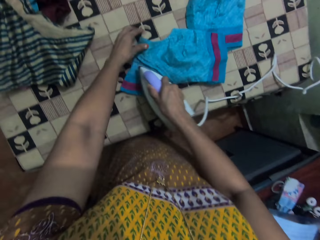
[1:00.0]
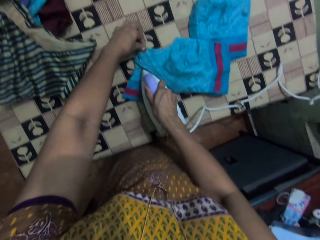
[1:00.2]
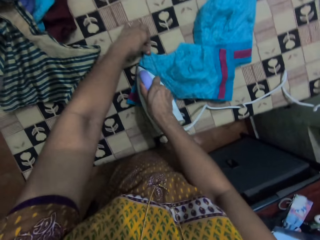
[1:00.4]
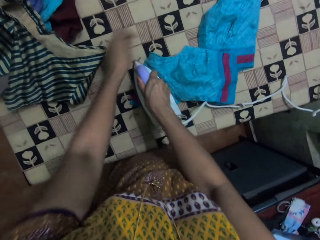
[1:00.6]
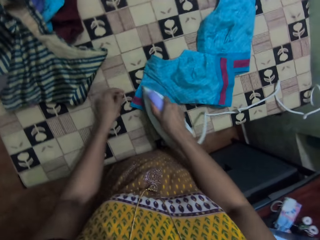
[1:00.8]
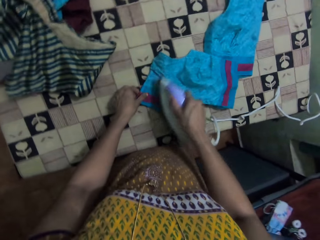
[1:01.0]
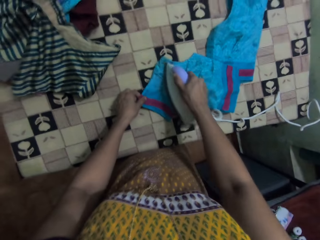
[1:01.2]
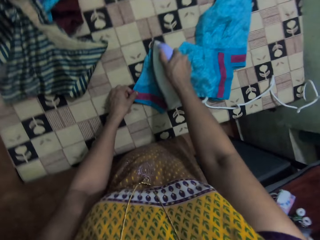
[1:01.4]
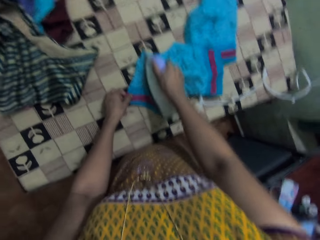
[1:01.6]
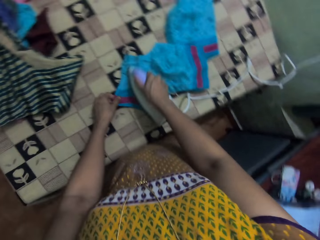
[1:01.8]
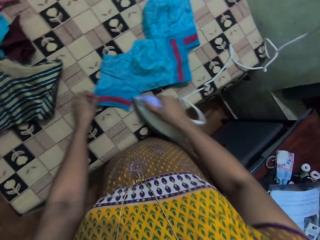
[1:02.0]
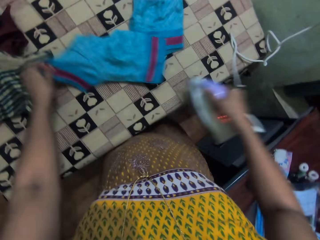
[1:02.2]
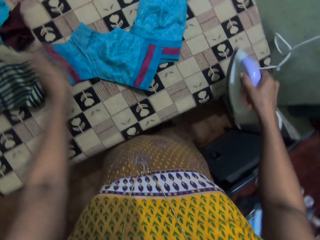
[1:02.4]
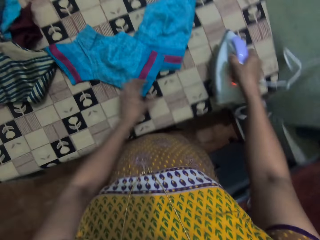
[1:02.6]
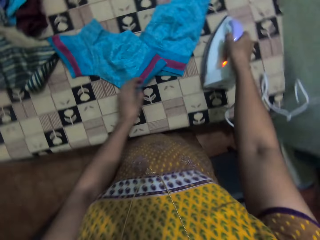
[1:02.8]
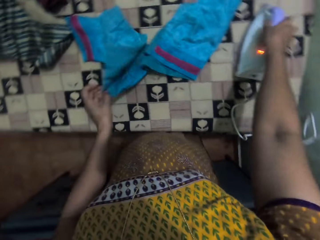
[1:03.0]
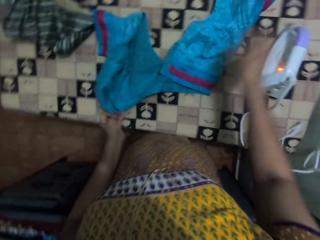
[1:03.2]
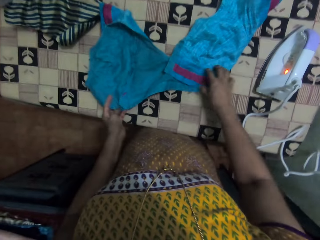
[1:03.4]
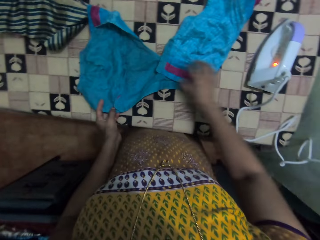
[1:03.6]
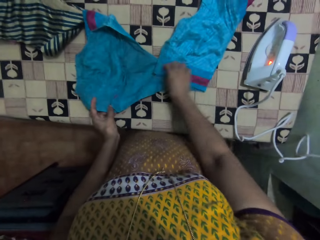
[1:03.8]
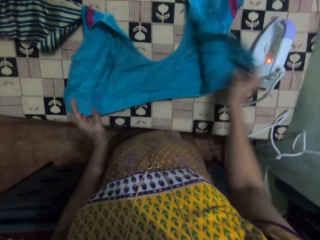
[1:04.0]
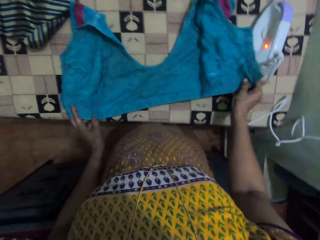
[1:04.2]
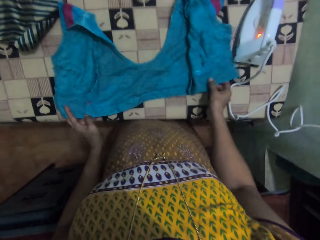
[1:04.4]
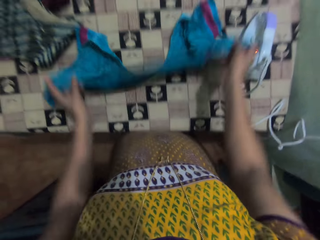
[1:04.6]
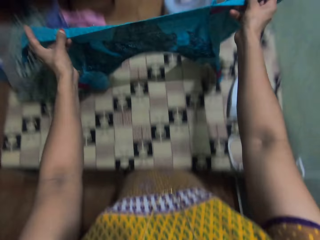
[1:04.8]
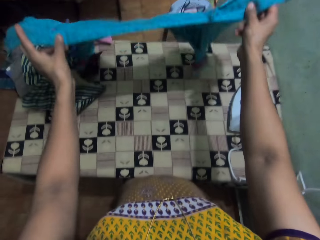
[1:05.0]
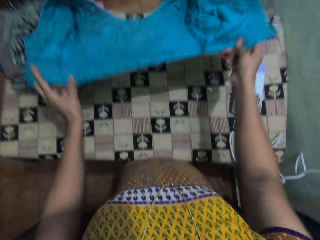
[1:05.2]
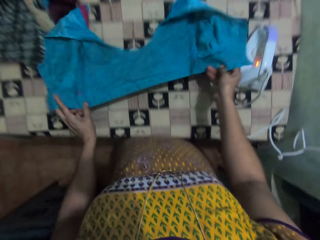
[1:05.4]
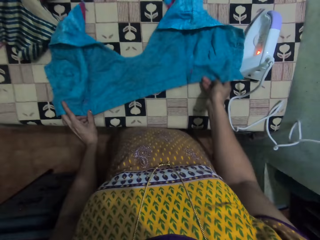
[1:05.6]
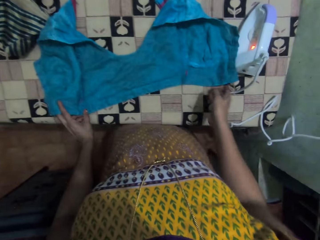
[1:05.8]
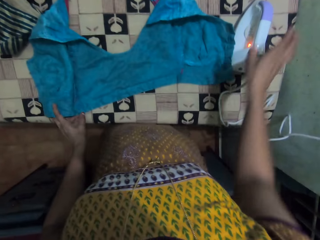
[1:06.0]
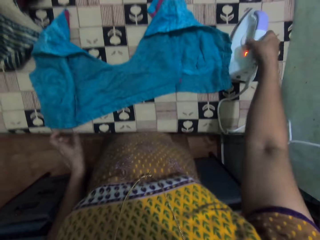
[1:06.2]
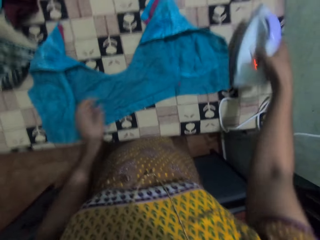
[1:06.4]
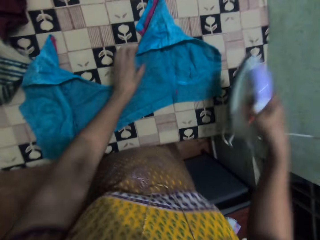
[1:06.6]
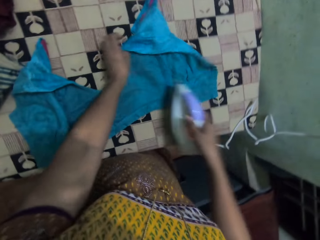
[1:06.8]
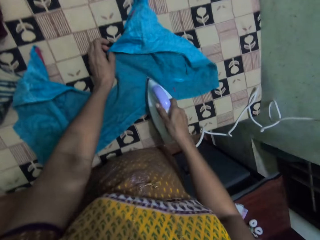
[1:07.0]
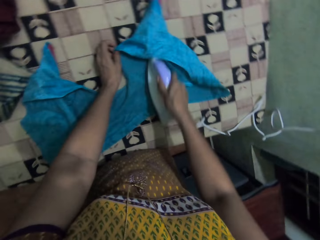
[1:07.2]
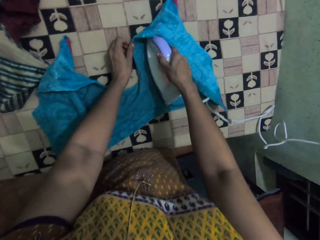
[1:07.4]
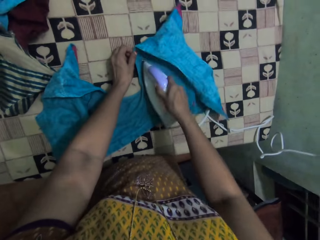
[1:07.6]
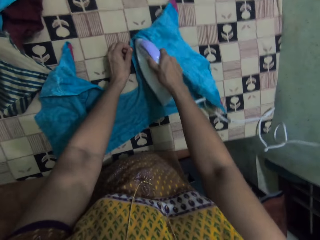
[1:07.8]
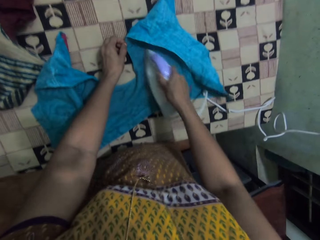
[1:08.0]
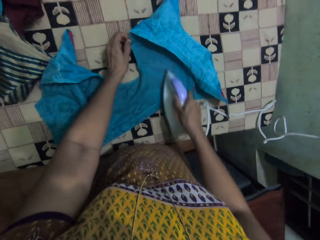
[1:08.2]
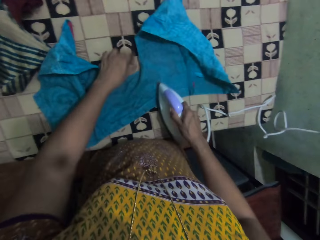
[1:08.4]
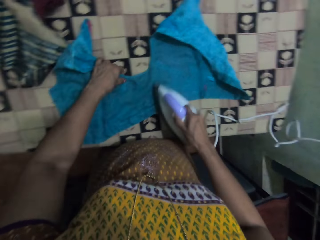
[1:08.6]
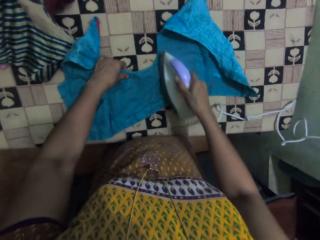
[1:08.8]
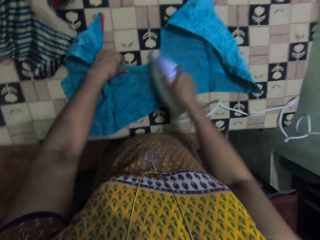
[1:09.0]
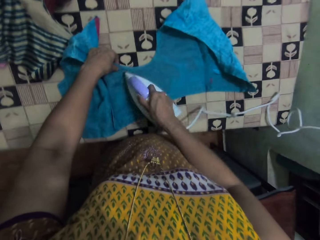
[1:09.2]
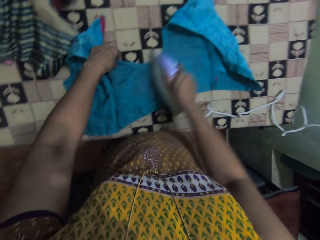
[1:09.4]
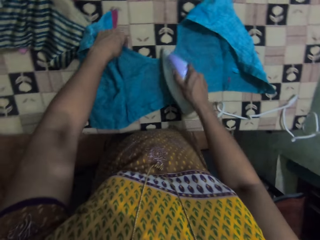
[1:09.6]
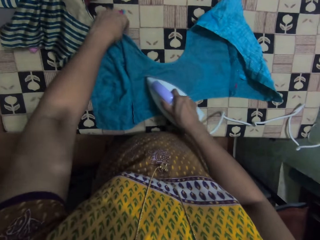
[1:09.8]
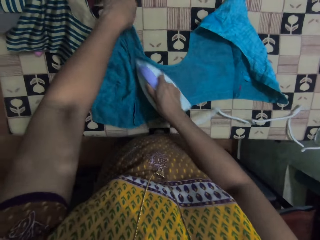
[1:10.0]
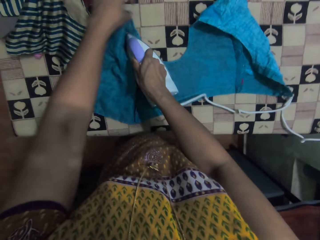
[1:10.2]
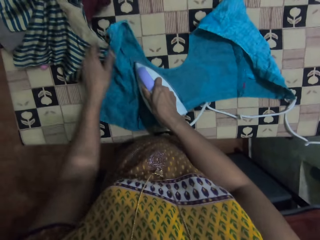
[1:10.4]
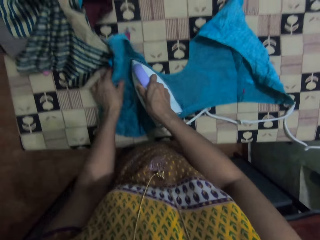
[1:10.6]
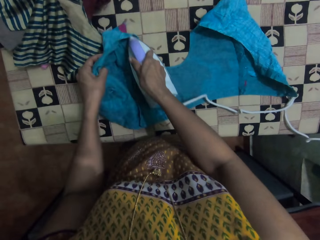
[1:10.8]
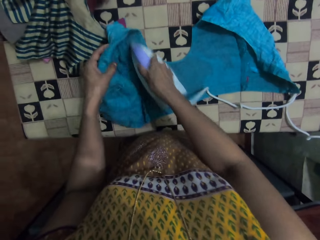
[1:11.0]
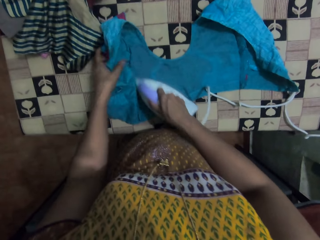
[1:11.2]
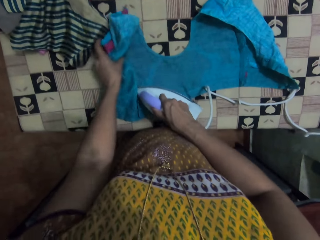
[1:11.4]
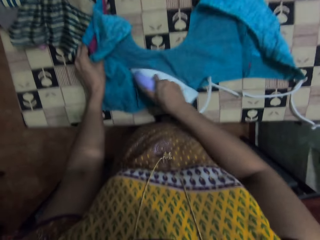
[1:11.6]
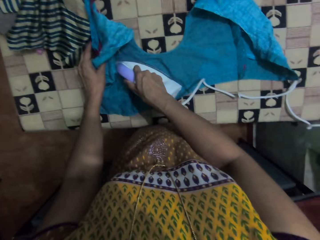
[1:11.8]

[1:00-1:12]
The camera wearer pulls the cloth on the table. They place the iron box on the table. They move both hands. They lift the cloth. They unfold the cloth. They move the cloth. They place the cloth on the table. They pick up the iron box and move the iron box. They iron the cloth.

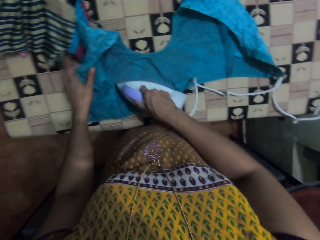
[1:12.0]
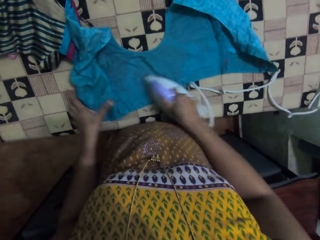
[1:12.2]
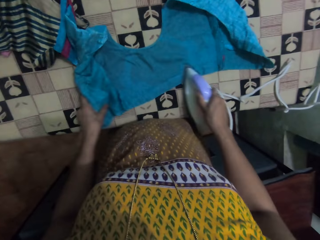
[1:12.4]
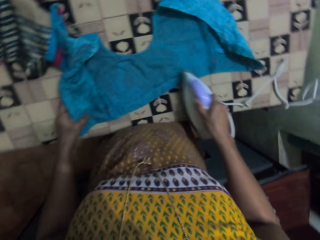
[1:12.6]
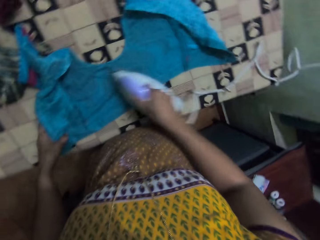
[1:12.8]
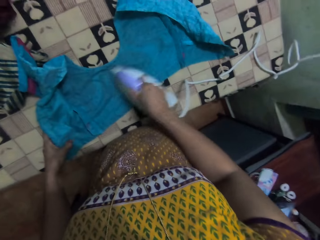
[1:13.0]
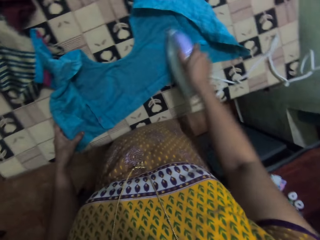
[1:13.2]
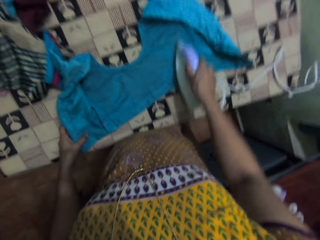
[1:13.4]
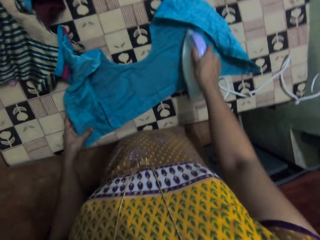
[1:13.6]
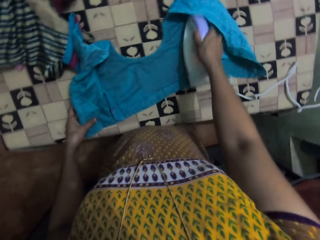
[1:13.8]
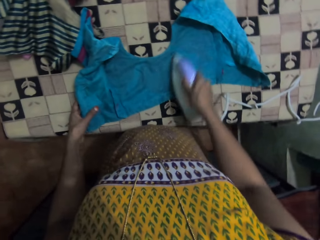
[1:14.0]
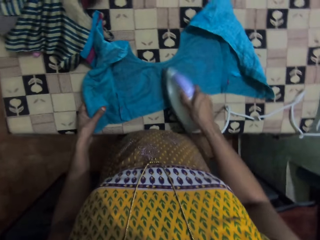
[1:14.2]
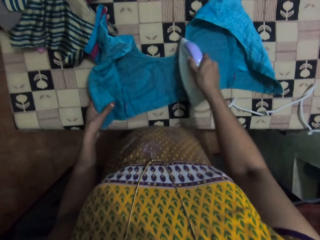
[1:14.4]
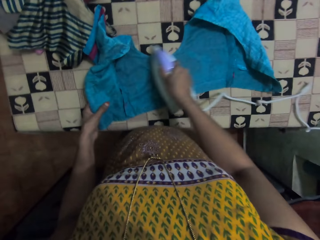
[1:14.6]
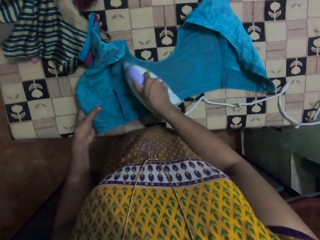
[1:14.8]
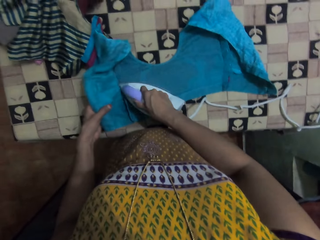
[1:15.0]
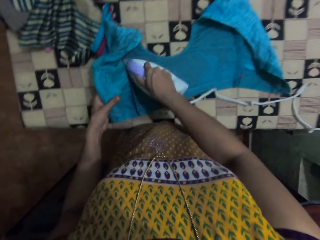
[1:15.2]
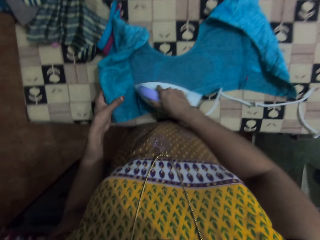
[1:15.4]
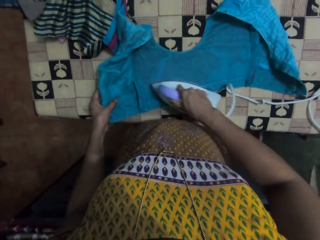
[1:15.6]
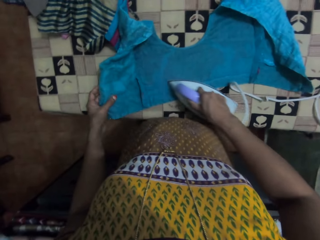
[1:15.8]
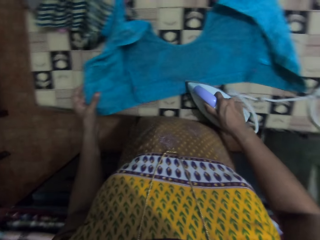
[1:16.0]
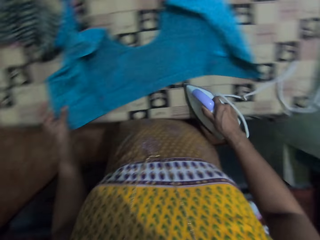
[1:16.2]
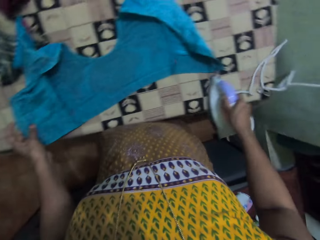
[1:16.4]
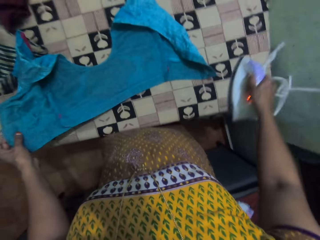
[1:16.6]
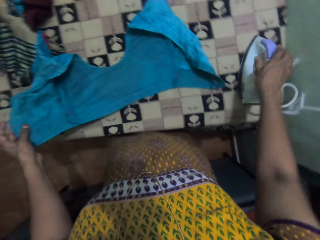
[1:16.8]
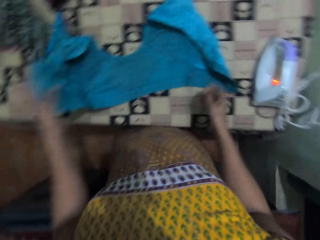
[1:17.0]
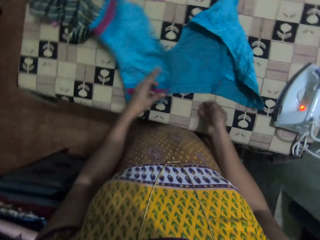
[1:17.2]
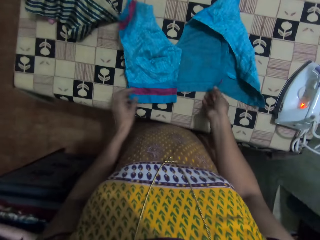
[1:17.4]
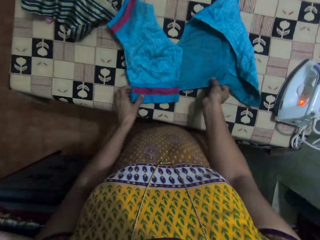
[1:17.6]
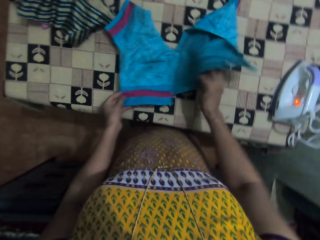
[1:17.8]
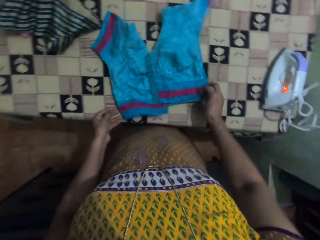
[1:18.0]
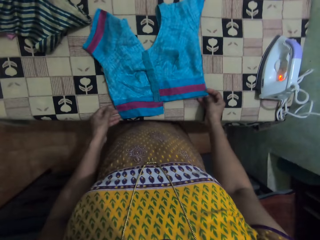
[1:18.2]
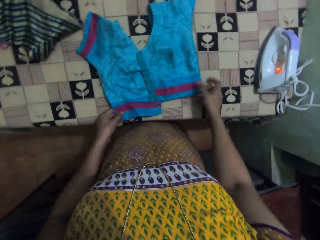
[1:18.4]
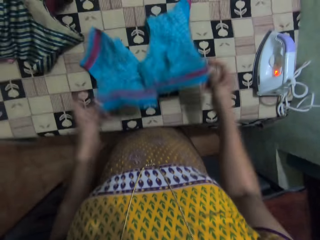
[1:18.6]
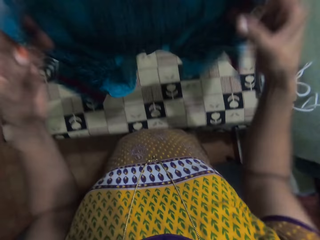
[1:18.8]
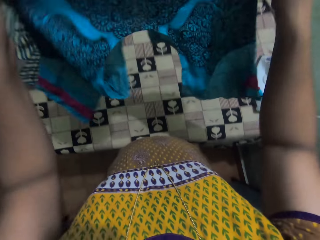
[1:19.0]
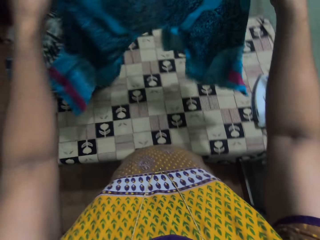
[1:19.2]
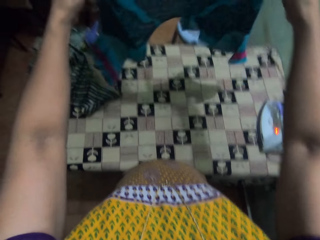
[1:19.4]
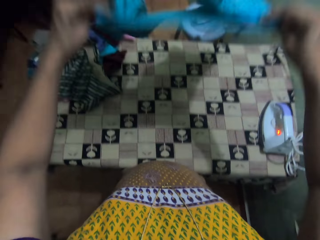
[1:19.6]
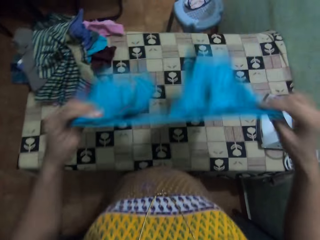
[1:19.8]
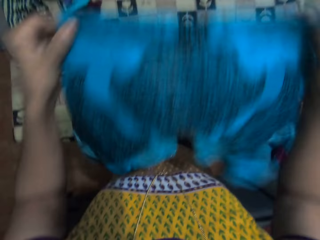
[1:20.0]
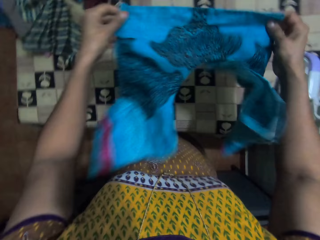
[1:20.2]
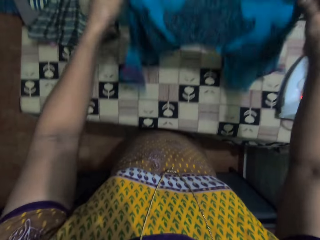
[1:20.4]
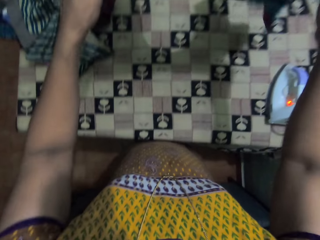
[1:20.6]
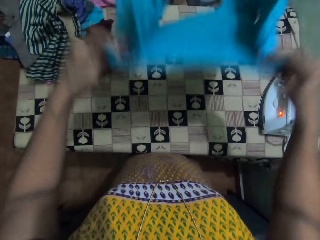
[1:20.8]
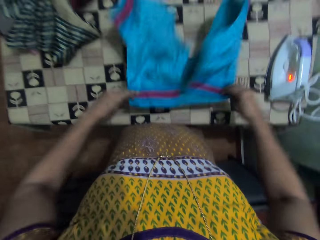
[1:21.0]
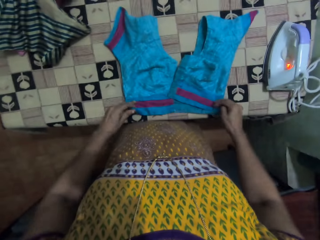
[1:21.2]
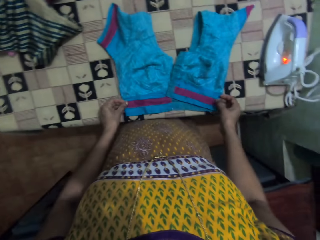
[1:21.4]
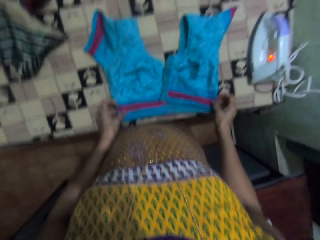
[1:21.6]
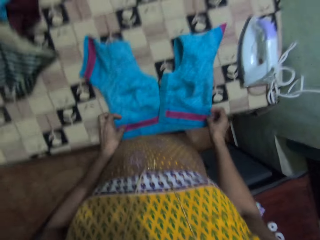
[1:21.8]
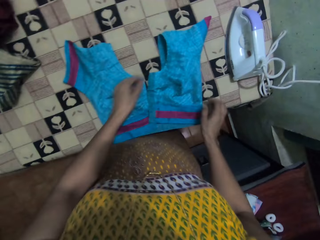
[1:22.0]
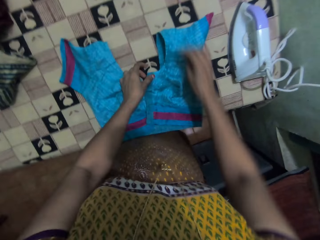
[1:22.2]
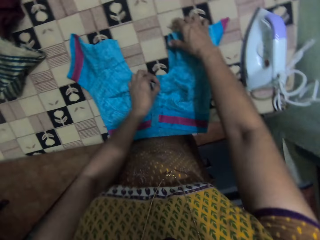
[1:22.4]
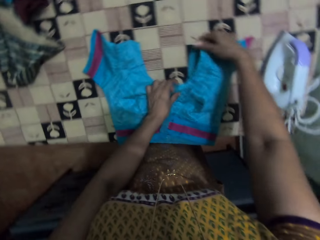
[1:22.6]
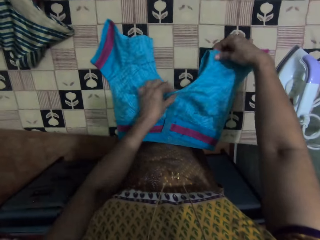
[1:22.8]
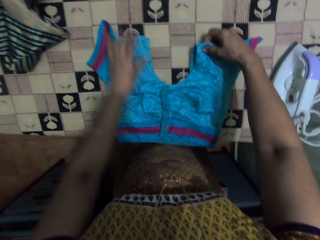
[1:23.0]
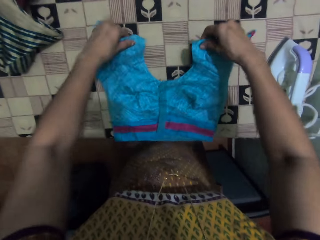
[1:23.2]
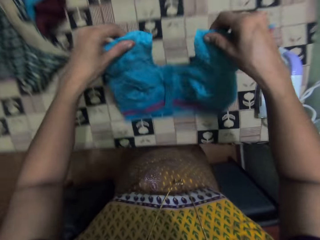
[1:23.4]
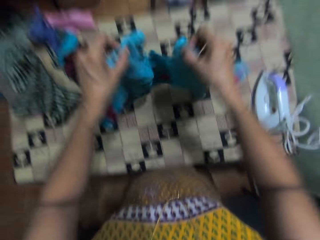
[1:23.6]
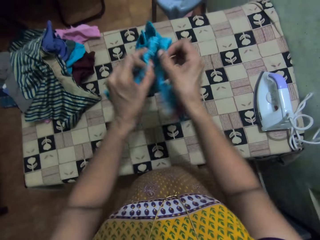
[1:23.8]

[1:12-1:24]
The camera wearer moves the iron box on the table. They place the iron box on the table. They fold the cloth. They lift the cloth. They move the cloth. They swing the cloth. They place the cloth on the table. They adjust the cloth on the table. They straighten the cloth with hands. They lift the cloth.
